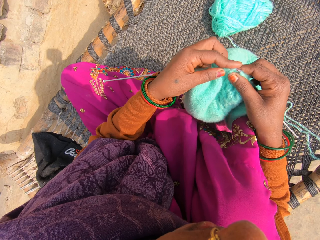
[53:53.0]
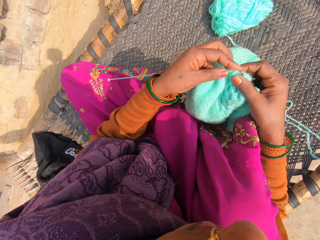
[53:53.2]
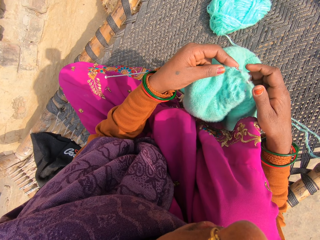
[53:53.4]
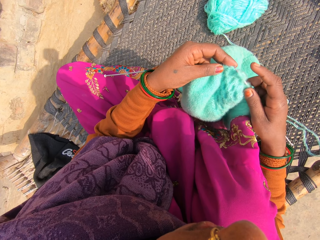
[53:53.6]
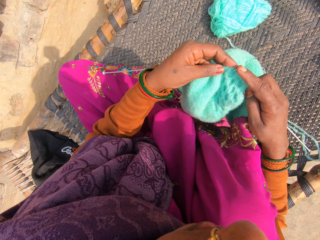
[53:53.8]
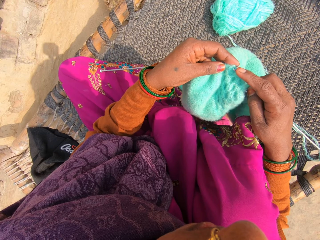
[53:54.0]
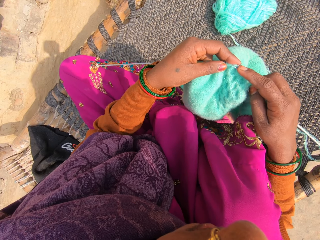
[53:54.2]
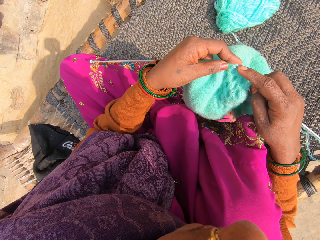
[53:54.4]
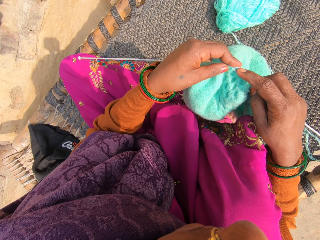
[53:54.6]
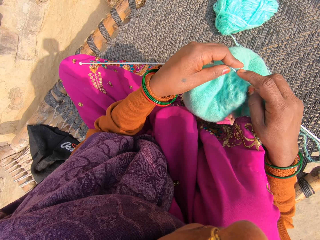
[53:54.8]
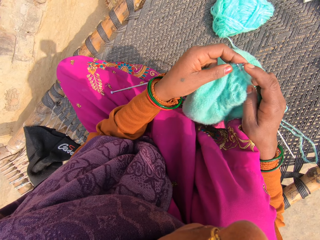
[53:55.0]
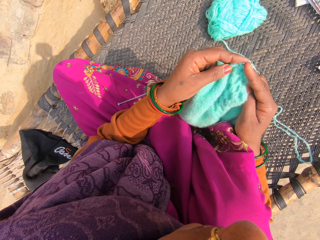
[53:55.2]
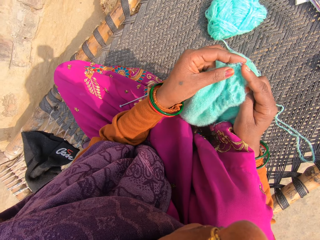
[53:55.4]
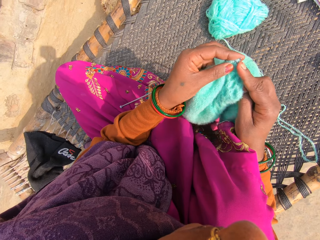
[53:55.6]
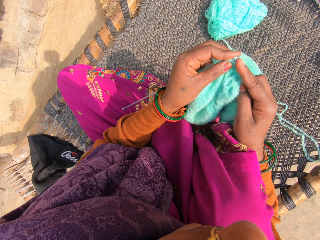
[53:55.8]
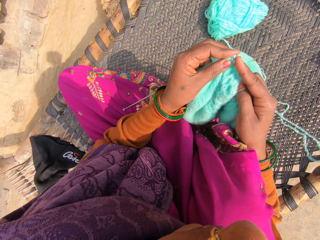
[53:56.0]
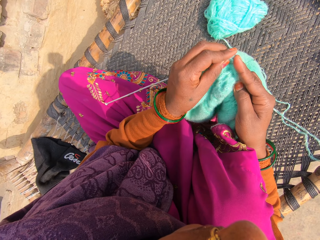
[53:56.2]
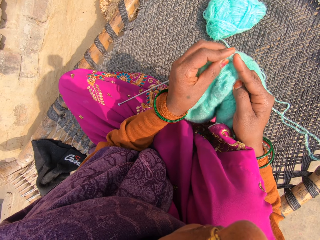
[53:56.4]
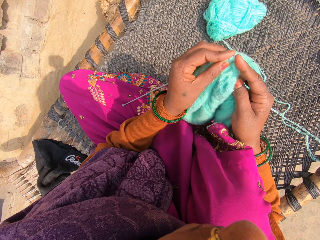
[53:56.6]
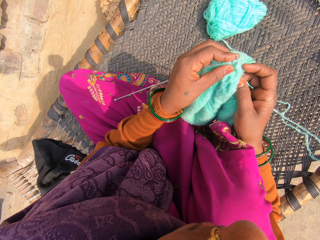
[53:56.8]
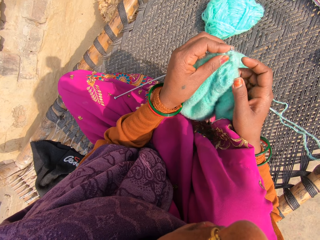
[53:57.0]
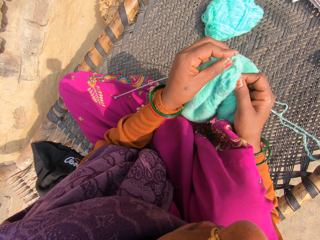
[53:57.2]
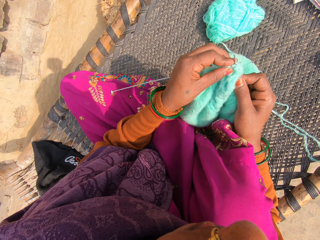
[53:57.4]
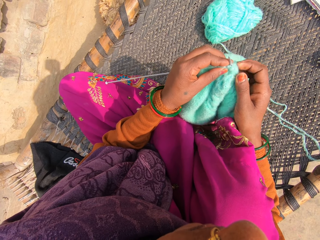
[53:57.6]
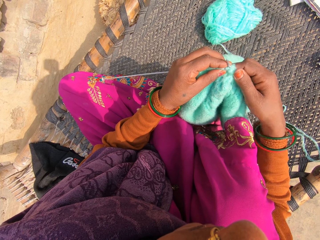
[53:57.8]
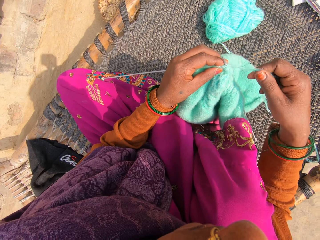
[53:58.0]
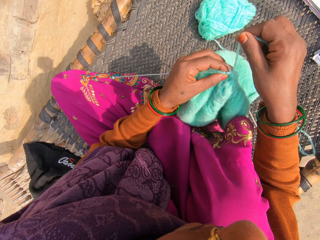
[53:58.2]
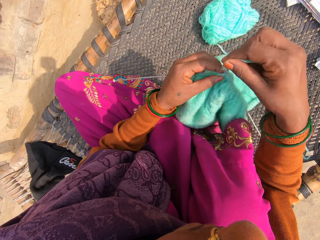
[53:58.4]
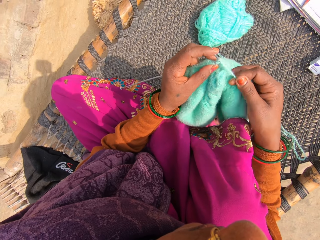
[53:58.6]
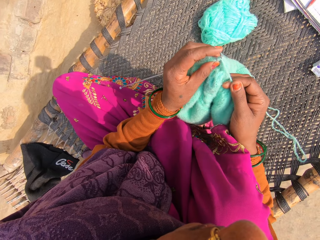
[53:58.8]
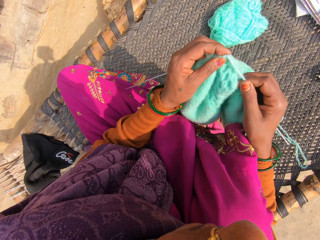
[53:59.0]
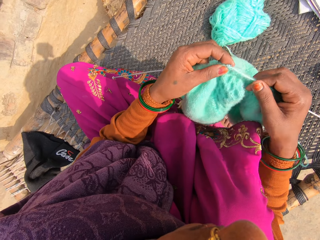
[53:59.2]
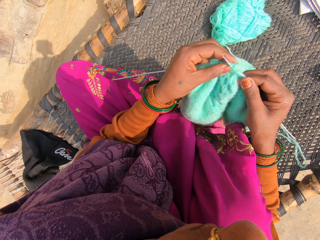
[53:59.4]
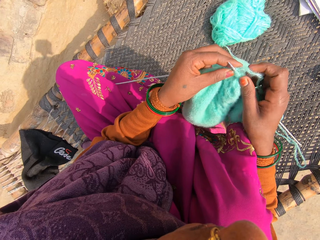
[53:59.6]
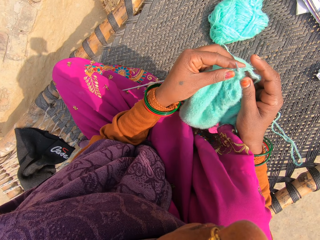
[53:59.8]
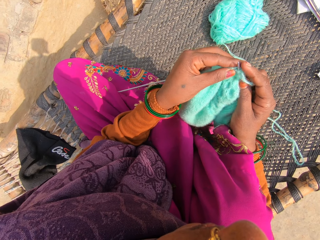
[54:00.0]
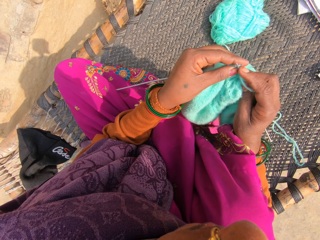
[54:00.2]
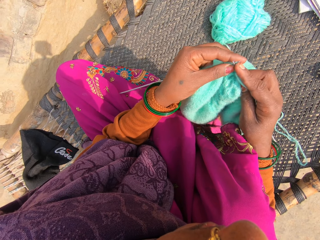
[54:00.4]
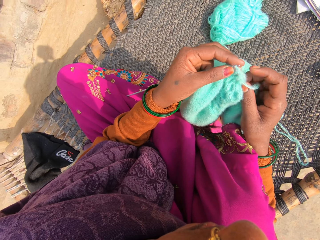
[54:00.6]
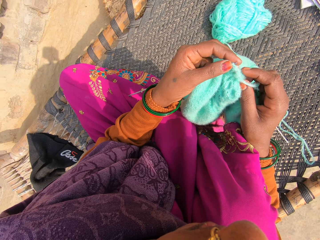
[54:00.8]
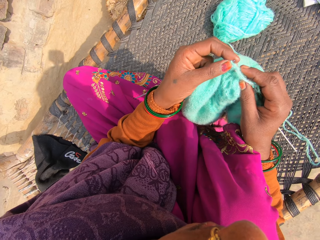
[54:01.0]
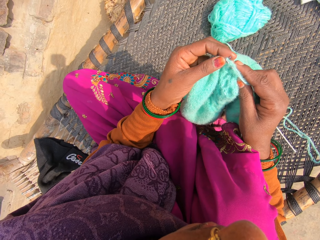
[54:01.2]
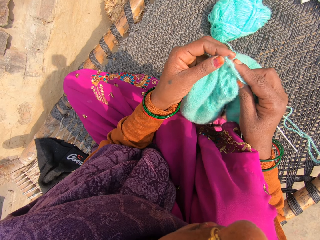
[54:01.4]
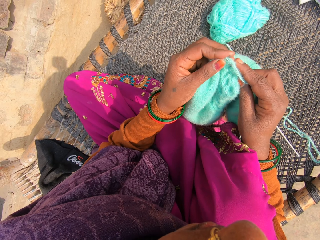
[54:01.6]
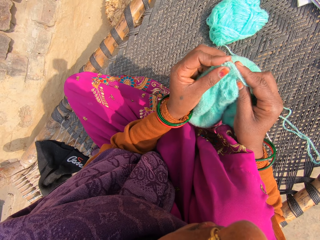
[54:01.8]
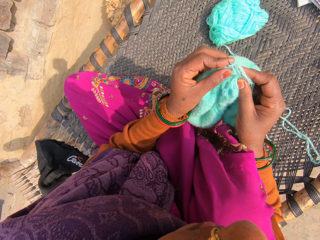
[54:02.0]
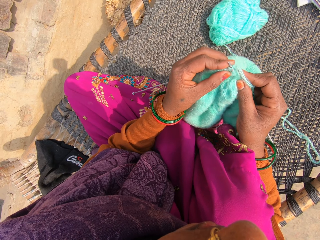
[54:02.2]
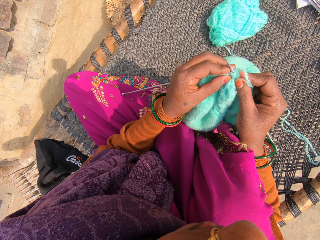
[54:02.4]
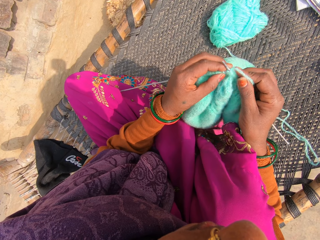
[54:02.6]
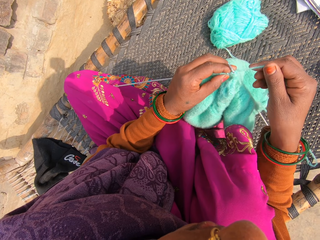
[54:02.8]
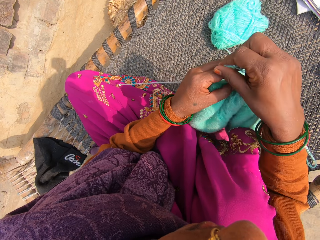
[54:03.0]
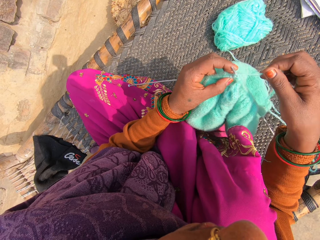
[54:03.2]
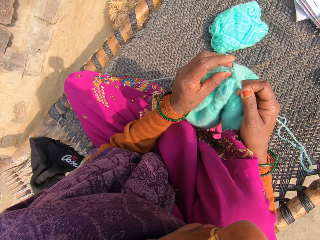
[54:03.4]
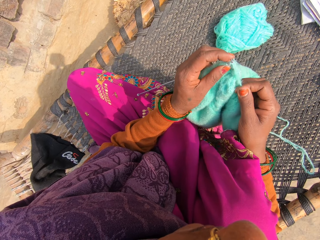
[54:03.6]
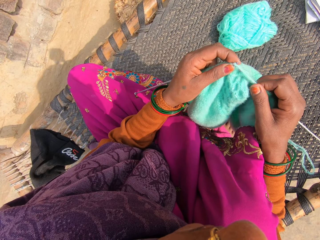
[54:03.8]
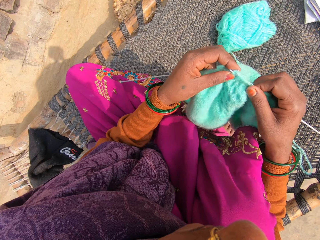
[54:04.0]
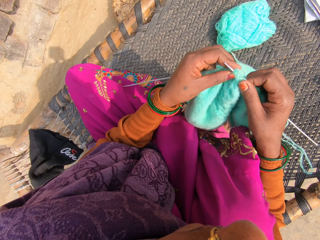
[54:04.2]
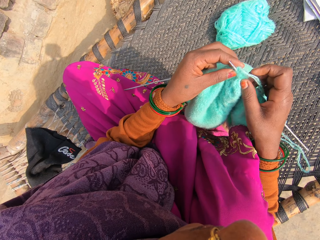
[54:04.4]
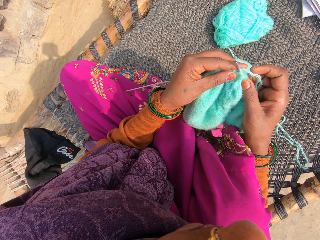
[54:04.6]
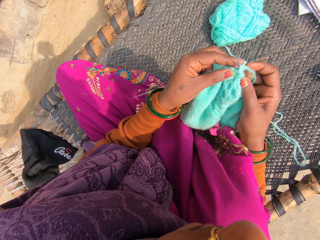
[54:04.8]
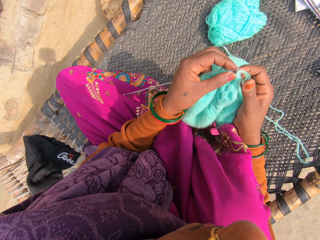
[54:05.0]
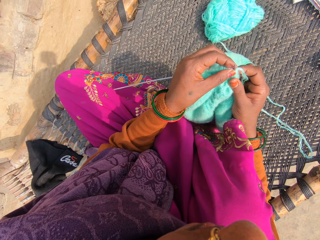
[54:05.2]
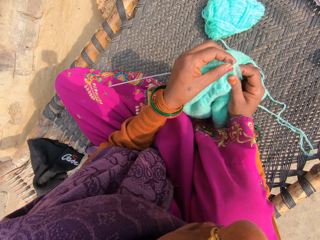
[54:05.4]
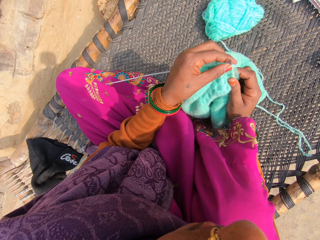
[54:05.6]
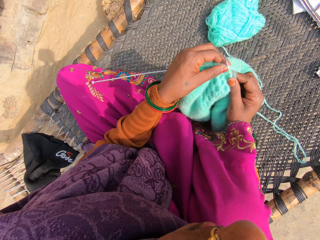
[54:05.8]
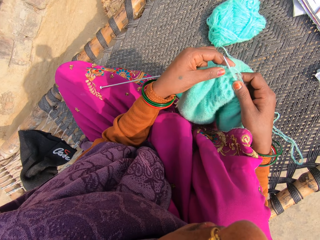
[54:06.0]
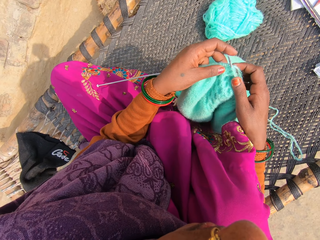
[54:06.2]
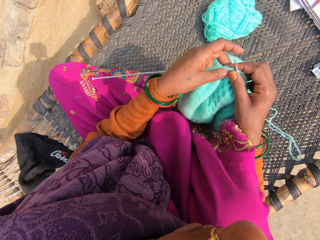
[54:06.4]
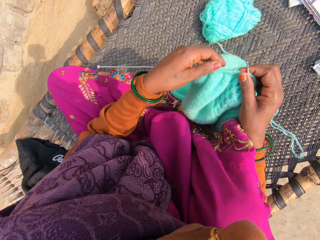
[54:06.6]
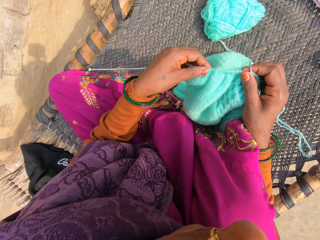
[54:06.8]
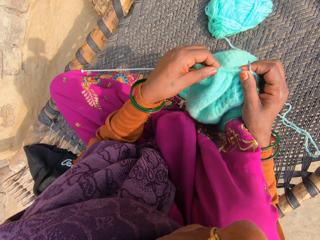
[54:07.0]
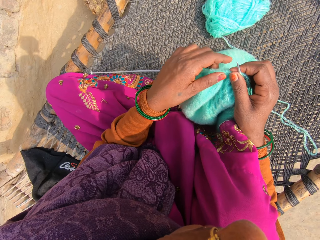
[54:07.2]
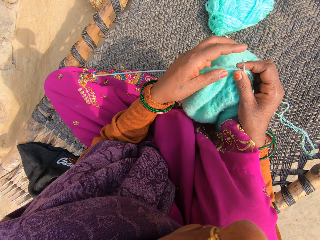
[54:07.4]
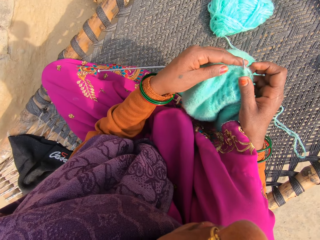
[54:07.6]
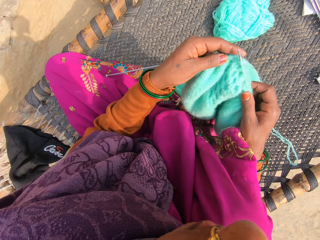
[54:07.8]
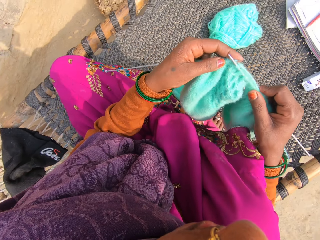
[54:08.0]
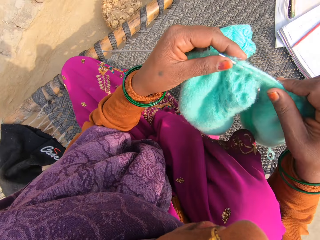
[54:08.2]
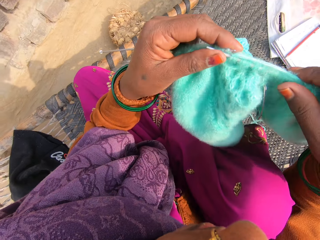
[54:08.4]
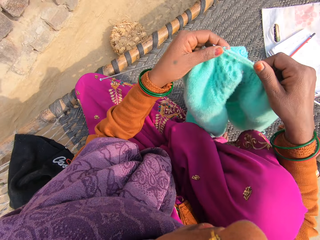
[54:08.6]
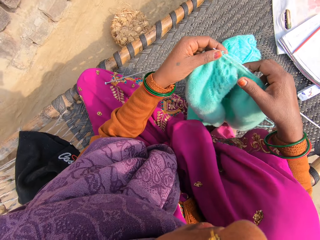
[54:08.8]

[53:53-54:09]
The camera wearer attaches the yarn to the needle. They knit with a crochet needle. They attach the yarn to the needle. They knit with the crochet needle.

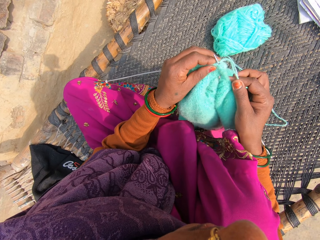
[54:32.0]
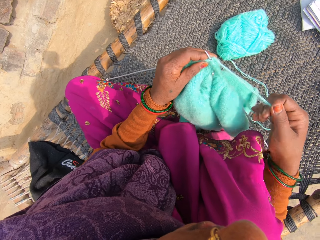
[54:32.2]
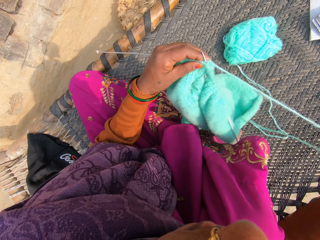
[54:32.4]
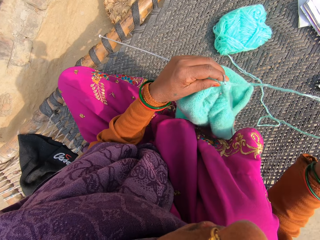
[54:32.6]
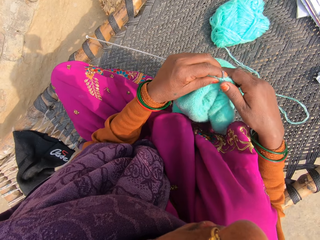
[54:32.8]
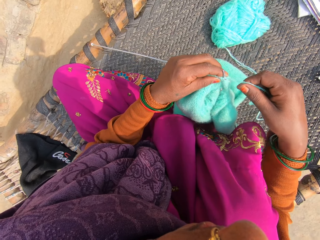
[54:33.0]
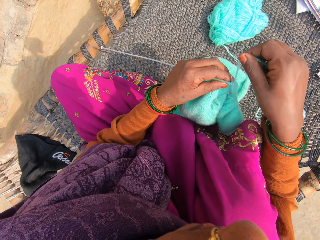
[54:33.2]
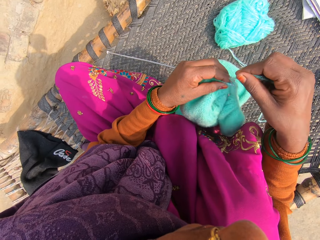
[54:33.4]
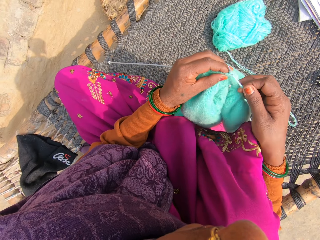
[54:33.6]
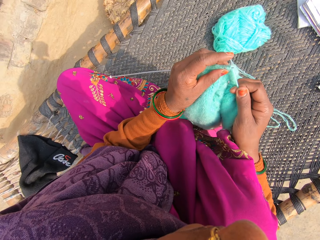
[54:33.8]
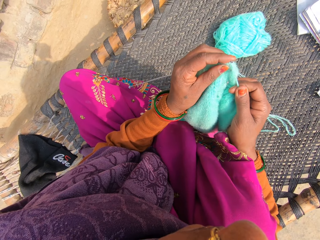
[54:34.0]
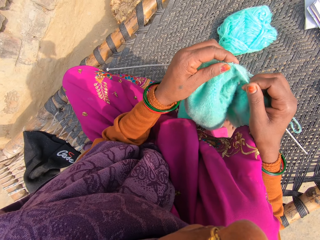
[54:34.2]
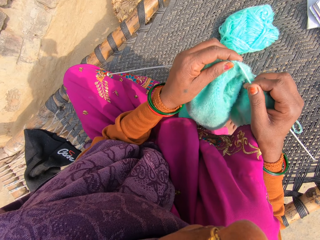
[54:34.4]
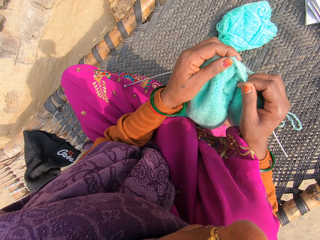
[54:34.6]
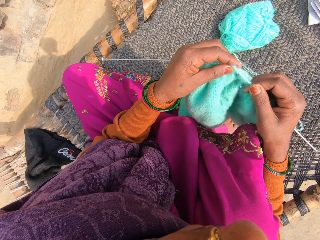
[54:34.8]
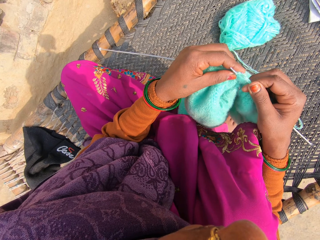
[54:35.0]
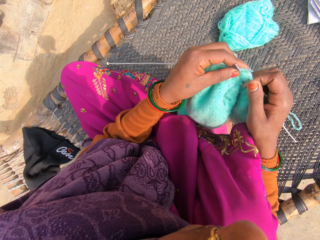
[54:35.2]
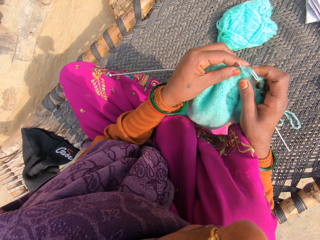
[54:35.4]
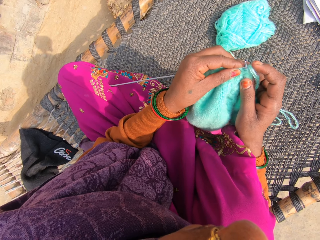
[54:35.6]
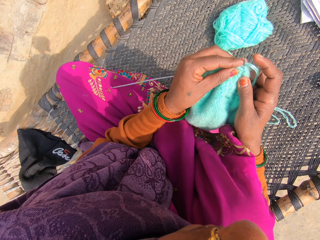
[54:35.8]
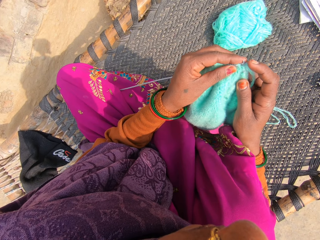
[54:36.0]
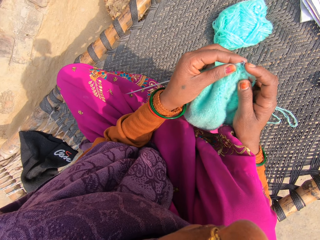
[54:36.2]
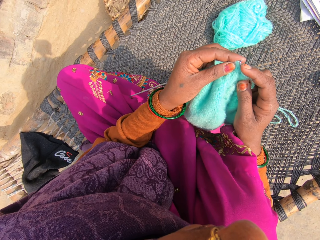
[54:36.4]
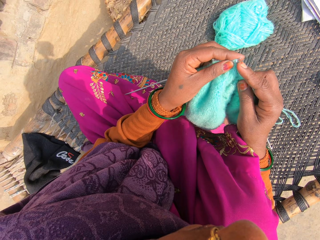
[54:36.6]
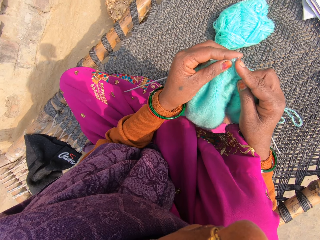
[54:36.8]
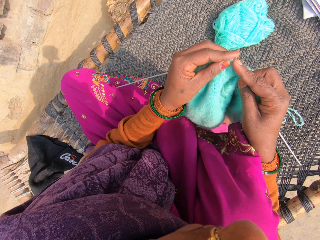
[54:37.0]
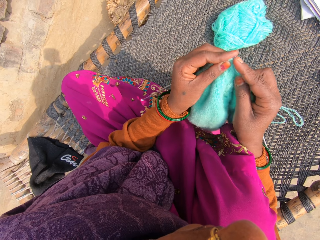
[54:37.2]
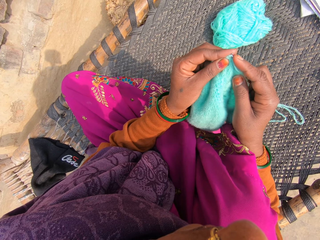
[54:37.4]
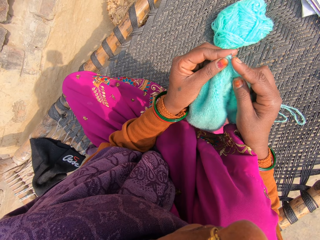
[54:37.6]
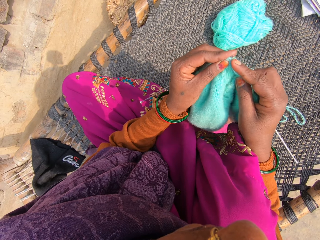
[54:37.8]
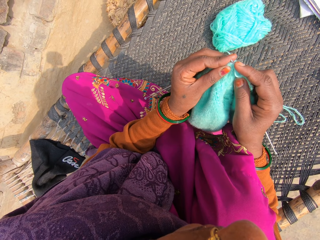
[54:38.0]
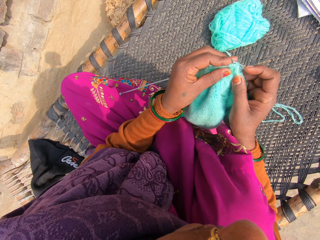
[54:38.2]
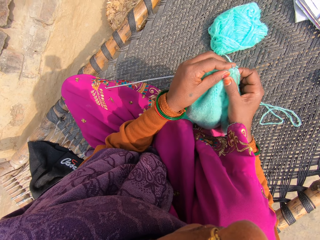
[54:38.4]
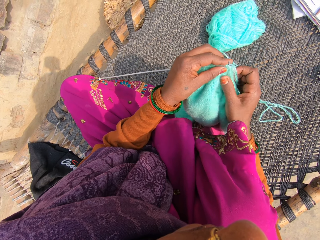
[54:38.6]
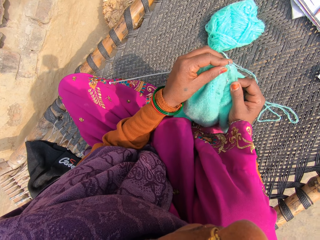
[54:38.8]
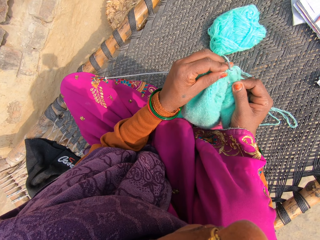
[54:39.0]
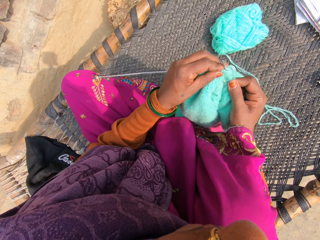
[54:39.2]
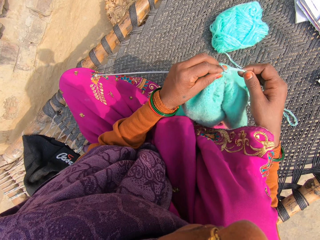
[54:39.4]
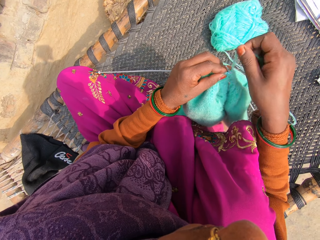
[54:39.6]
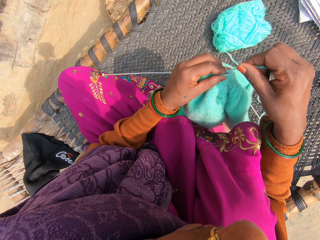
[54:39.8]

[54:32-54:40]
The camera wearer attaches the yarn to the needle. They knit with a crochet needle.
